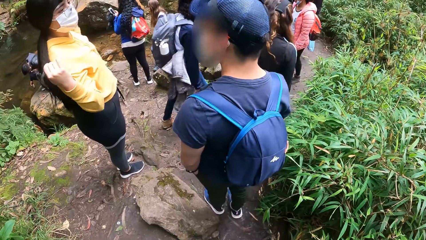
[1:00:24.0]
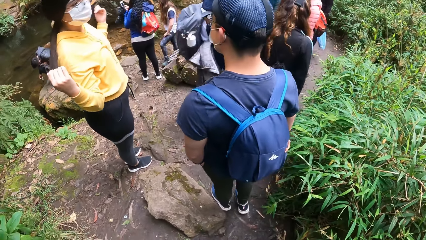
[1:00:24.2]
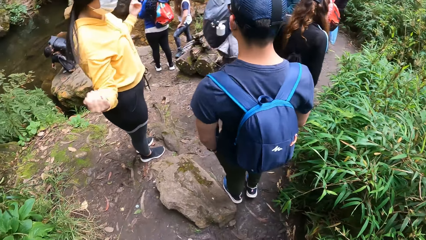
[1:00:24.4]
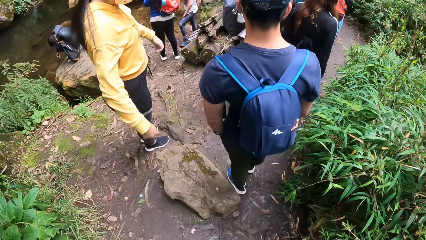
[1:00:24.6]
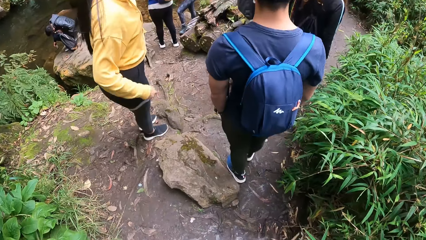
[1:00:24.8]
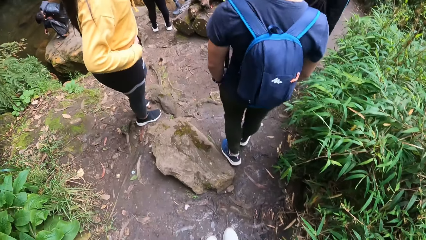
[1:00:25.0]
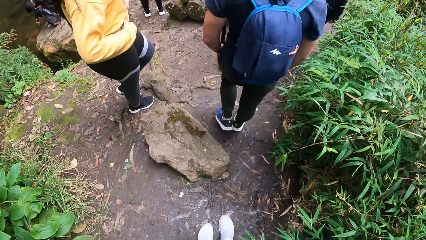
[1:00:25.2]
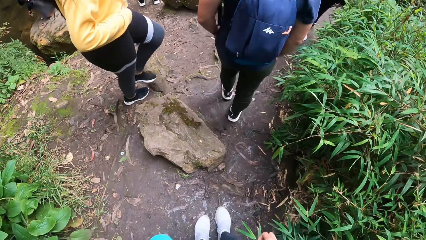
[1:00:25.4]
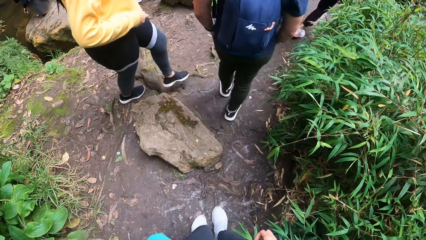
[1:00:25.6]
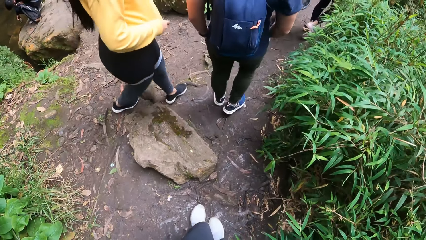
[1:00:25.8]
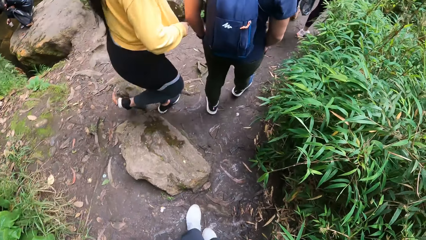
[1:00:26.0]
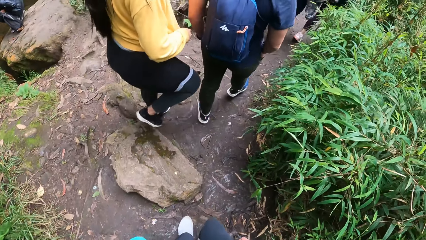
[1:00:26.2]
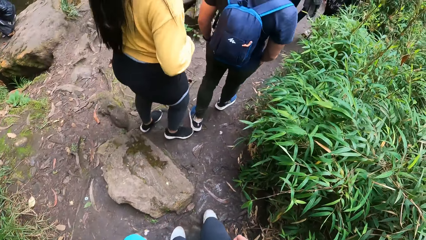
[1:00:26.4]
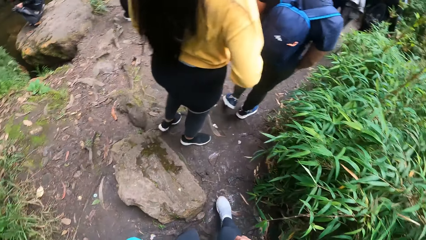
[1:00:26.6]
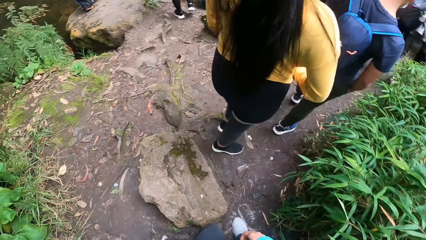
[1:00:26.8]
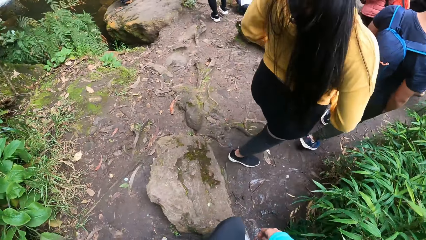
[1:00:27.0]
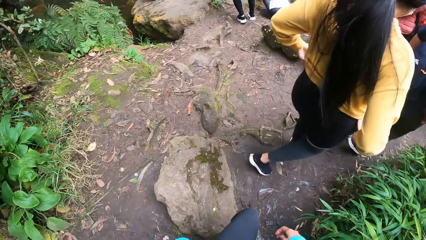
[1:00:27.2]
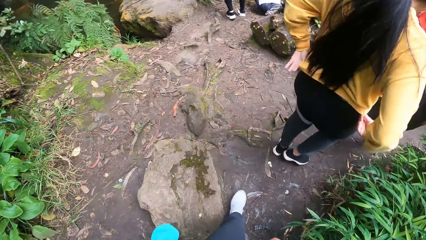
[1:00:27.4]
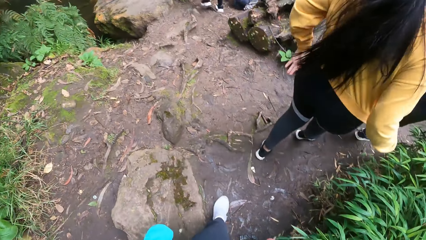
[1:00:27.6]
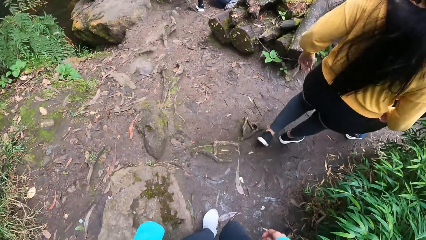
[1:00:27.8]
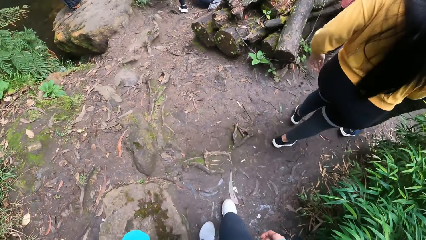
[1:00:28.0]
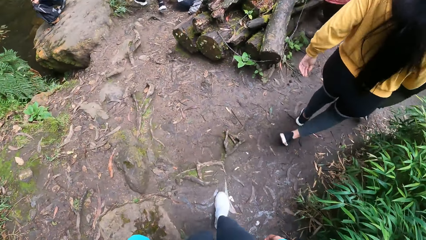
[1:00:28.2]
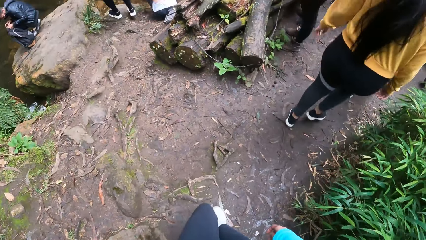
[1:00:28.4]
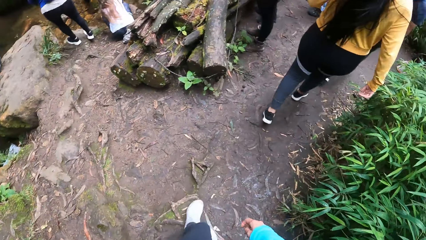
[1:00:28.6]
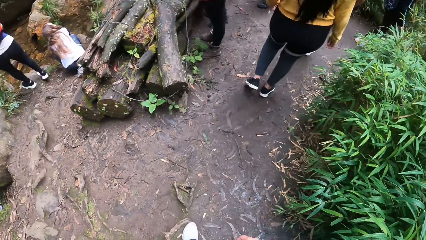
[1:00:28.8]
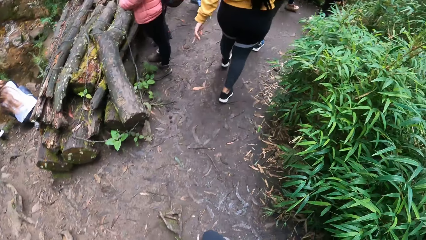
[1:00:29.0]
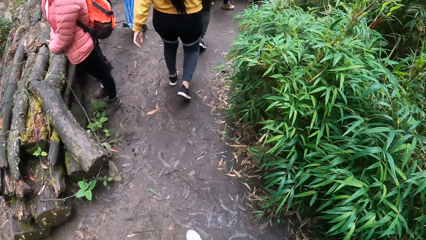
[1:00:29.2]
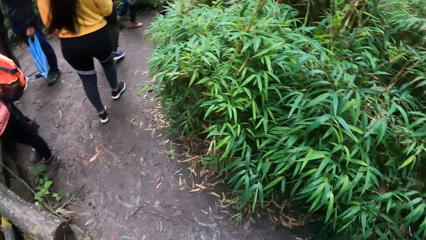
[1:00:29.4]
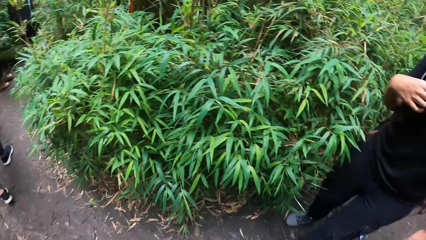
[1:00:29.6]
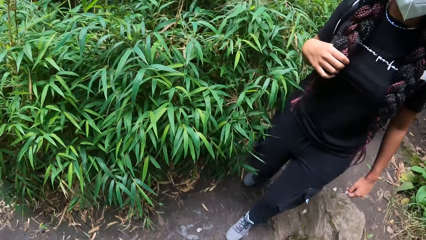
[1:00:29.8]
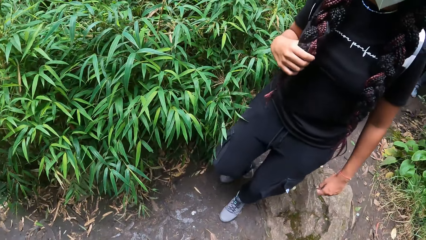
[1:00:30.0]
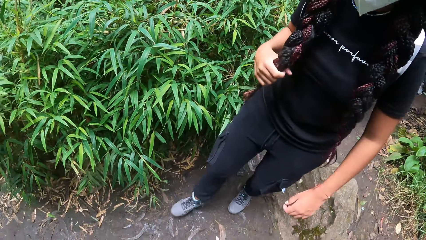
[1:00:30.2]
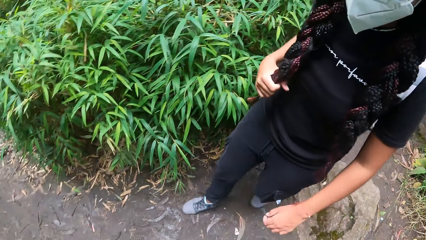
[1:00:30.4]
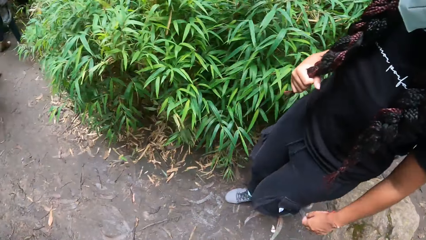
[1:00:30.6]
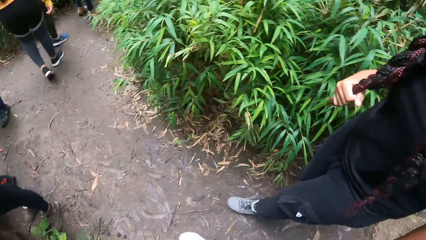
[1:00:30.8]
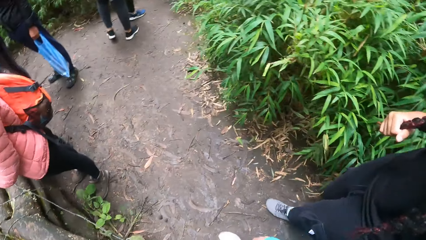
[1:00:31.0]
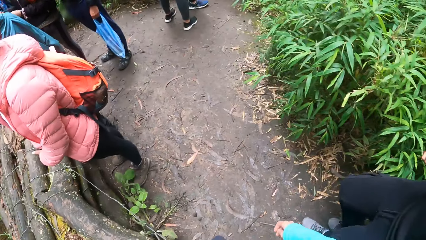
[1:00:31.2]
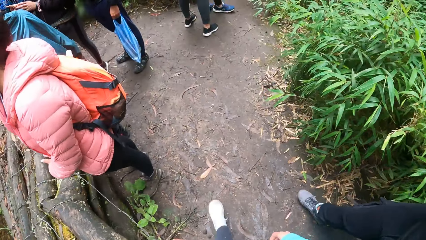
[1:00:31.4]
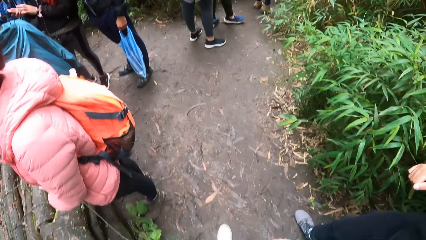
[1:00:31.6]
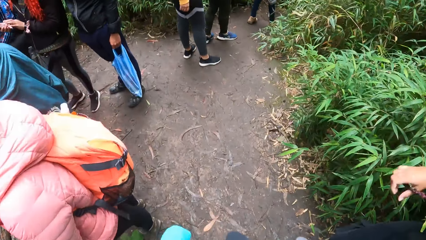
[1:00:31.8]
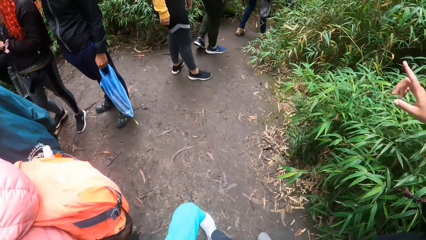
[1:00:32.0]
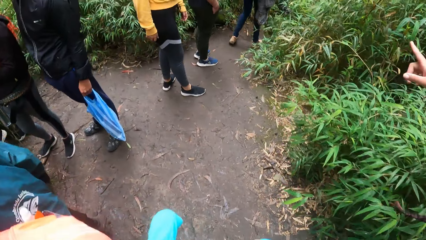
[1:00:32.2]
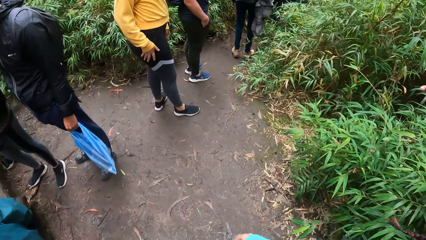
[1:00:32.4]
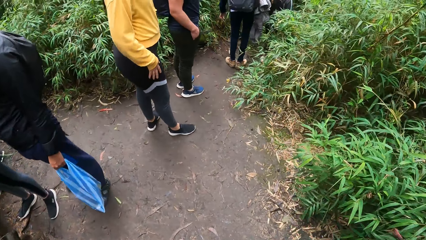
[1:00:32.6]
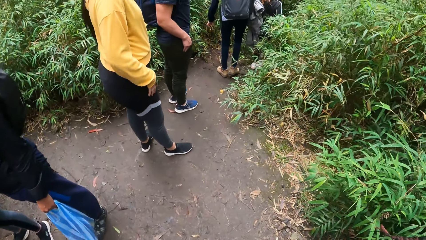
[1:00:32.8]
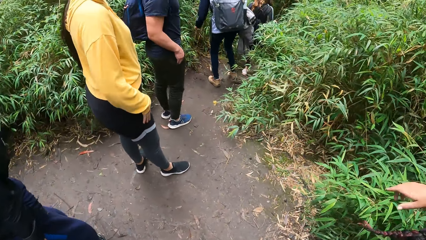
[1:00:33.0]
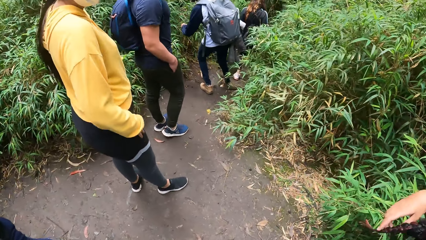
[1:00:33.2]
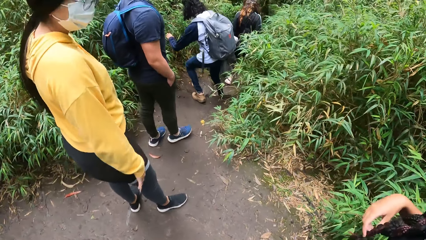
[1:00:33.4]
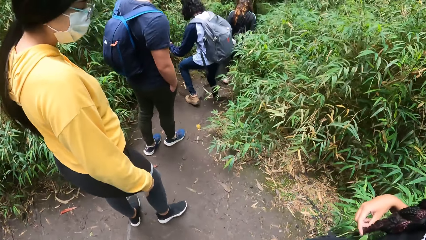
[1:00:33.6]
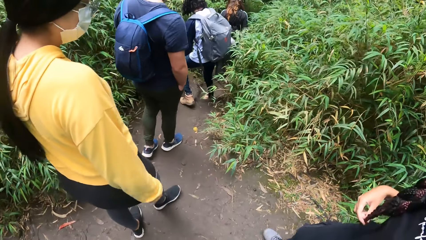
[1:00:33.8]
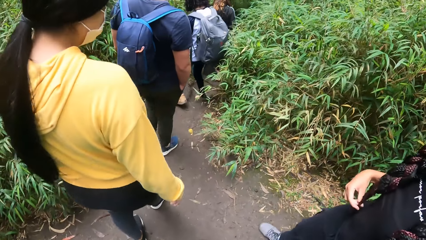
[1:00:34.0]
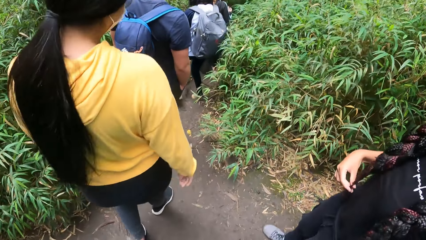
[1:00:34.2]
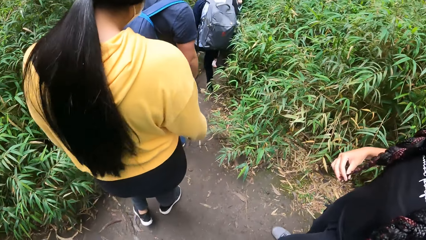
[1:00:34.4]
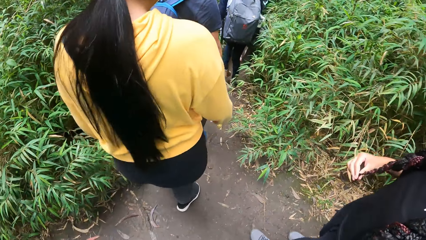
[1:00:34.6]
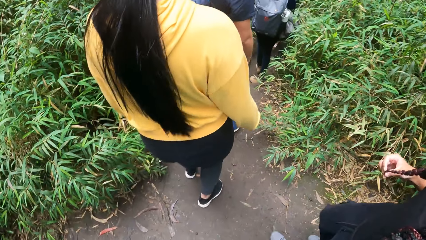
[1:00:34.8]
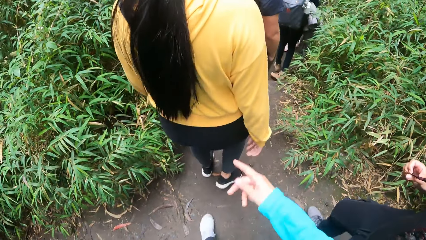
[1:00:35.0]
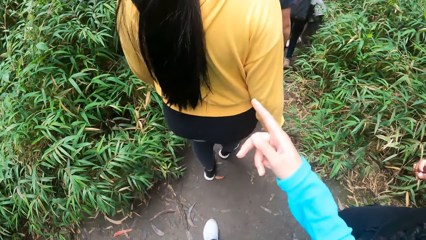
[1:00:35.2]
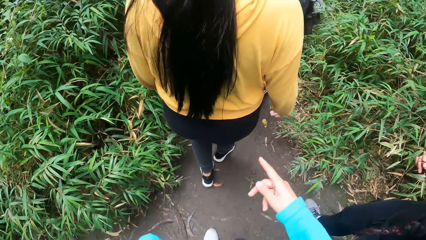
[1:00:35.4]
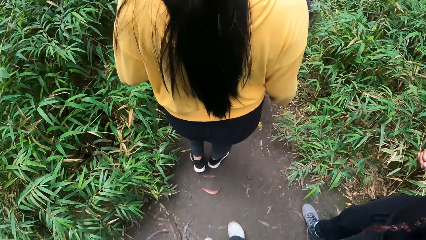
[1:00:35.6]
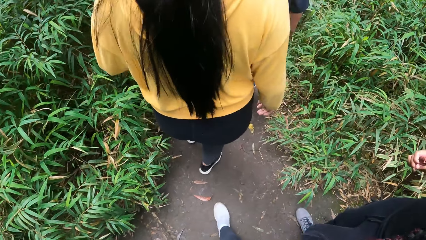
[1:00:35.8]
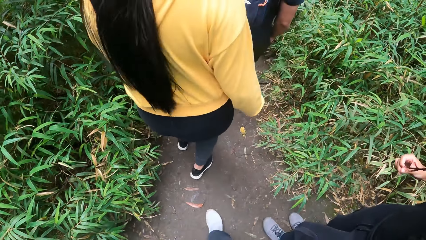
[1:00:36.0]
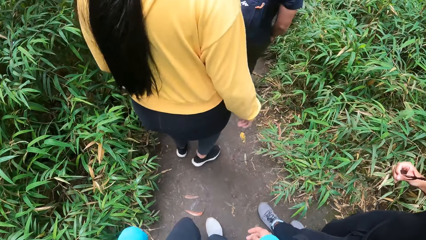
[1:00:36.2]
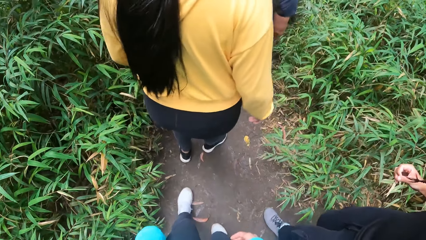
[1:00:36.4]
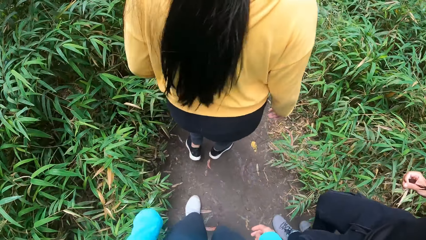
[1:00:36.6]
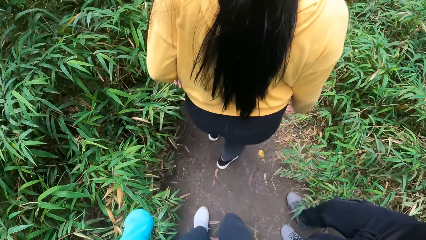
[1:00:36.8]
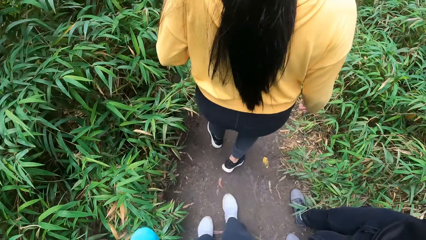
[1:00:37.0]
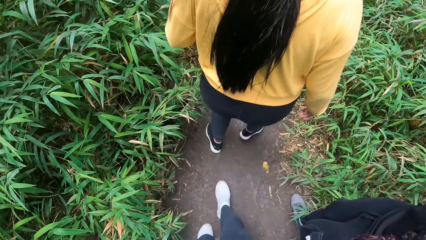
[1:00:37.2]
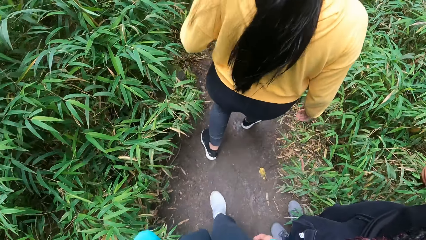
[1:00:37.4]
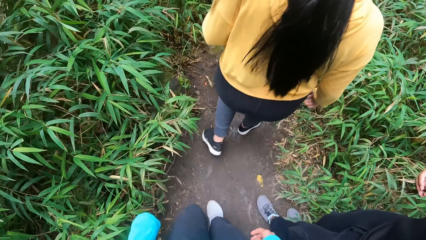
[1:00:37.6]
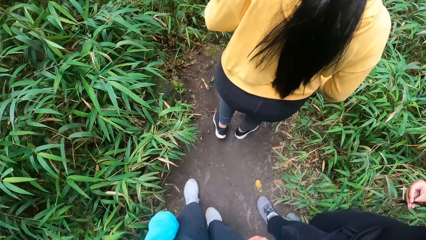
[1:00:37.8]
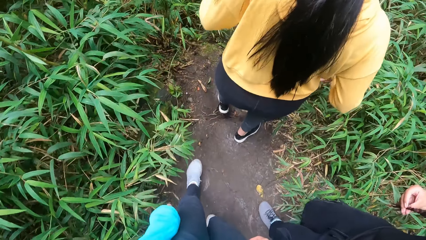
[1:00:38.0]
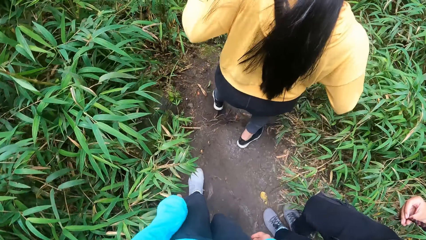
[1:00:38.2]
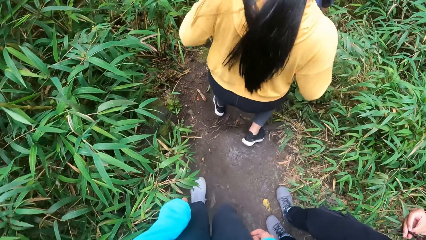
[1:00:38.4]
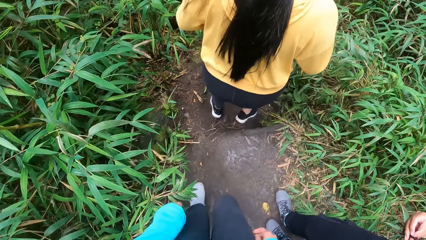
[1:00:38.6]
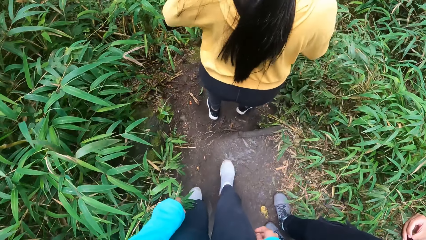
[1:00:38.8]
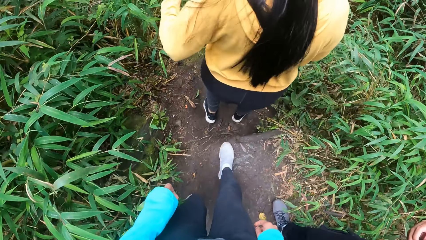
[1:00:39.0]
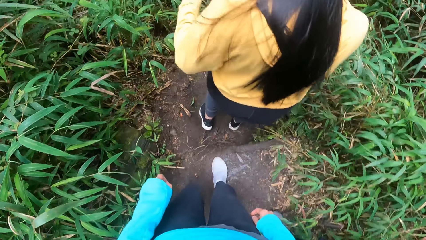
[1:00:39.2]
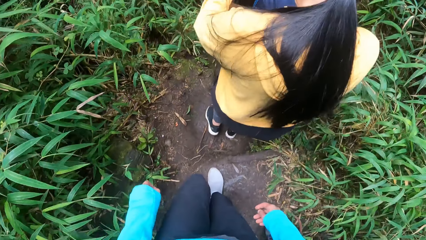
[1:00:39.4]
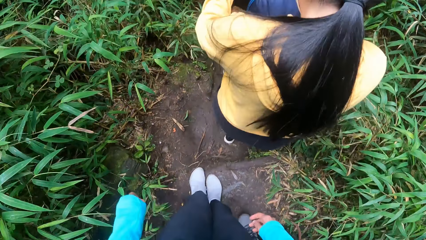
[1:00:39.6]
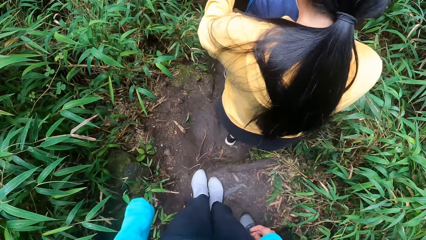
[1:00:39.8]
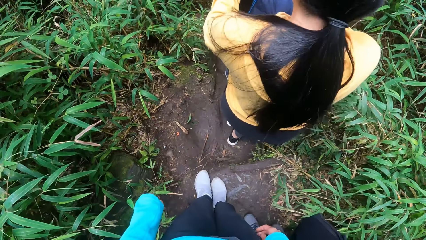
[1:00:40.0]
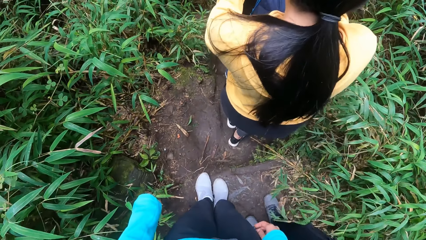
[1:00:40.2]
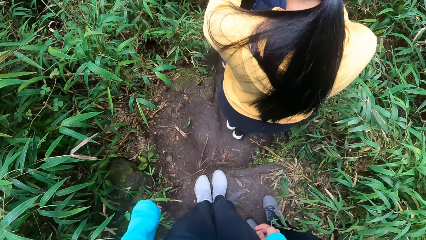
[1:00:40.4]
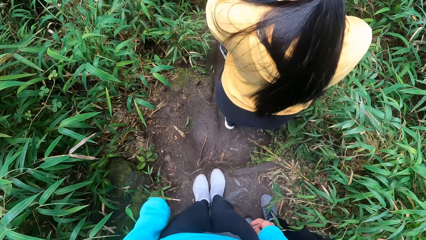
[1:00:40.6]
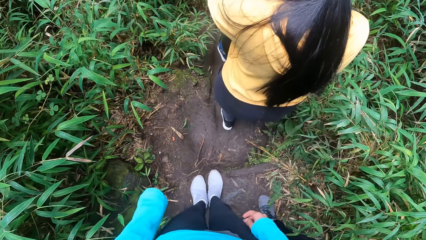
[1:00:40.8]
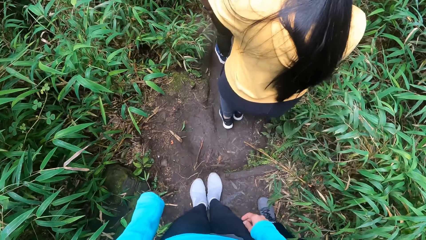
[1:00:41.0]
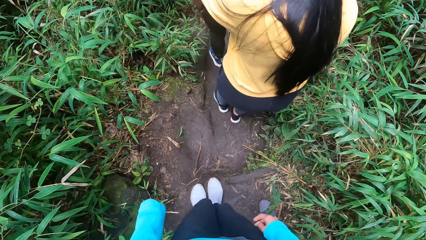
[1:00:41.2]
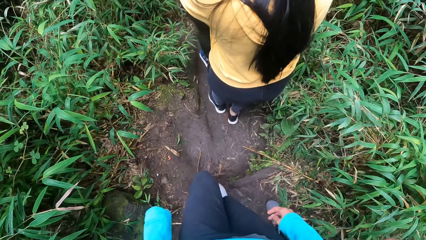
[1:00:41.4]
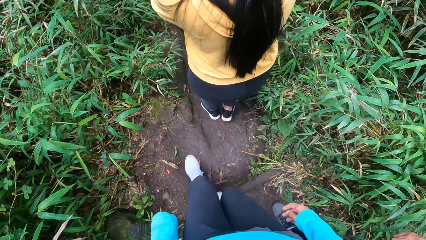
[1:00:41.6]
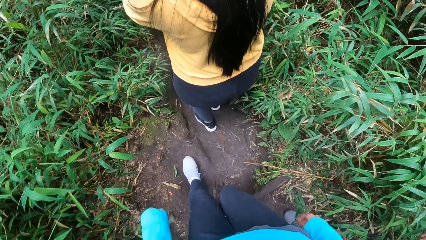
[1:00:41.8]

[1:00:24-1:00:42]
The camera wearer looks at a person. They look at the river. They look at another person. The woman adjusts her sweater with her hands. The camera wearer looks around. They look at another person. Another woman holds her hair with her right hand. The camera wearer looks at the bamboo trees. They point a finger. They look at the second person. The first woman holds the shoulders of a man with her hands. The camera wearer looks at the legs.
